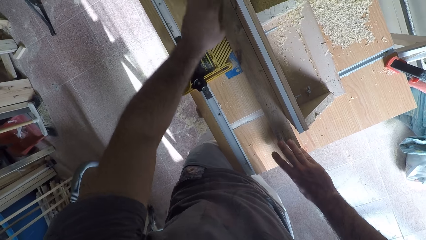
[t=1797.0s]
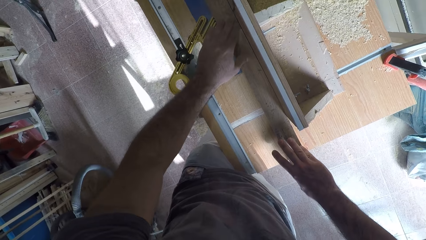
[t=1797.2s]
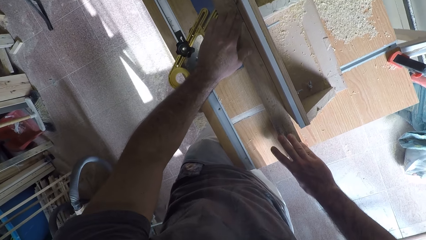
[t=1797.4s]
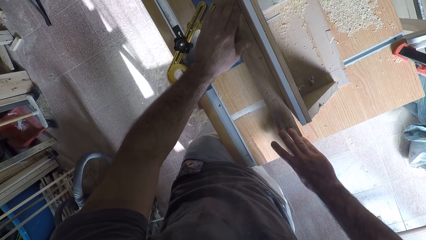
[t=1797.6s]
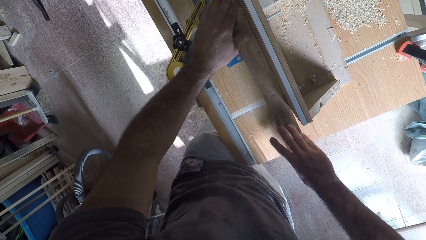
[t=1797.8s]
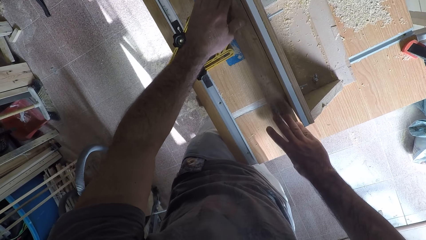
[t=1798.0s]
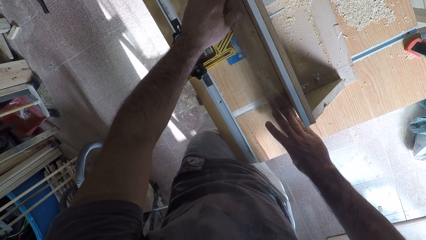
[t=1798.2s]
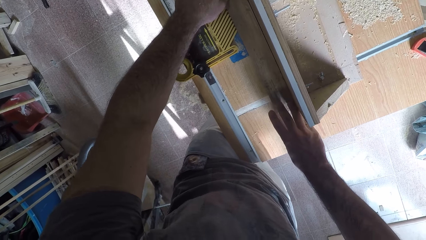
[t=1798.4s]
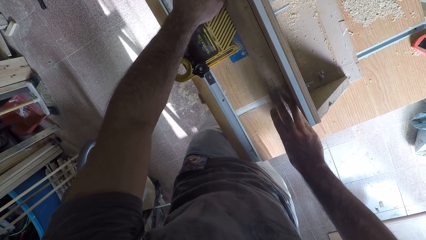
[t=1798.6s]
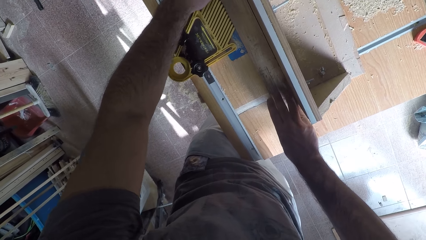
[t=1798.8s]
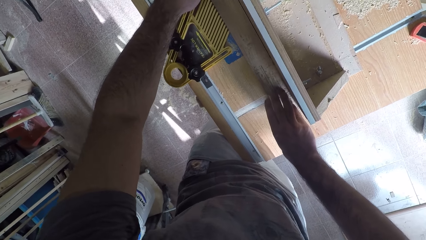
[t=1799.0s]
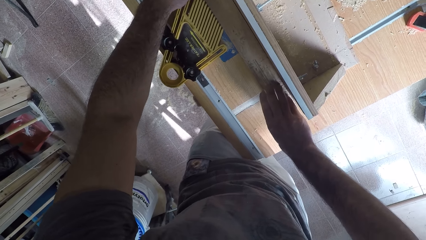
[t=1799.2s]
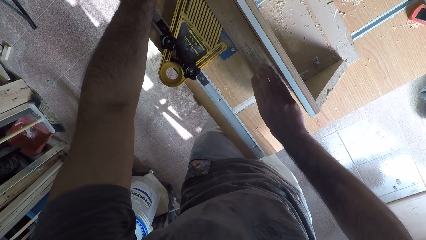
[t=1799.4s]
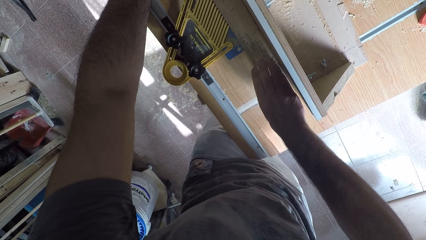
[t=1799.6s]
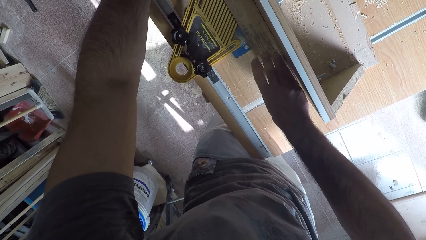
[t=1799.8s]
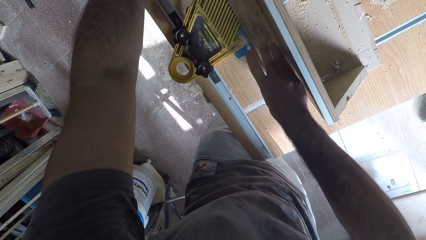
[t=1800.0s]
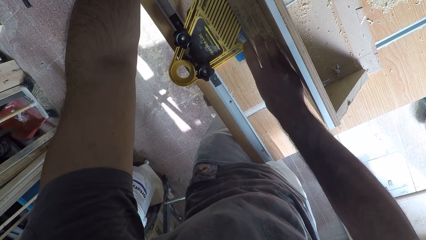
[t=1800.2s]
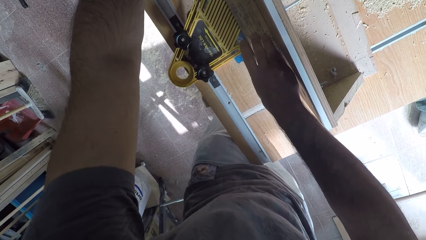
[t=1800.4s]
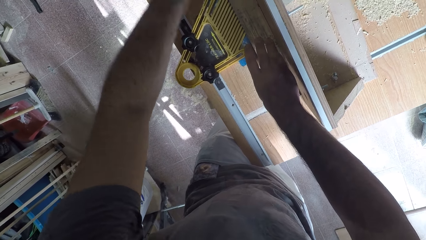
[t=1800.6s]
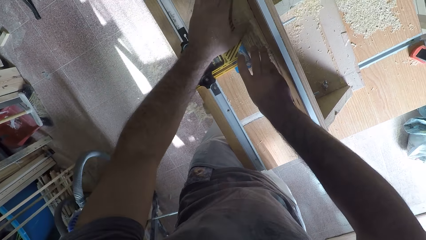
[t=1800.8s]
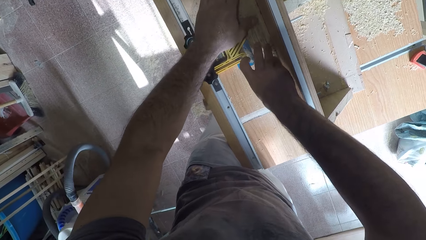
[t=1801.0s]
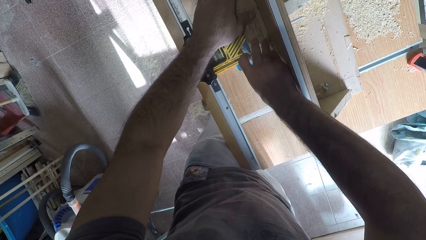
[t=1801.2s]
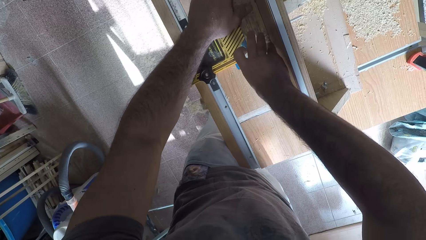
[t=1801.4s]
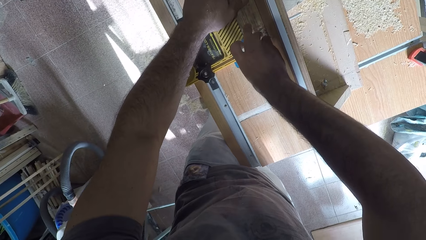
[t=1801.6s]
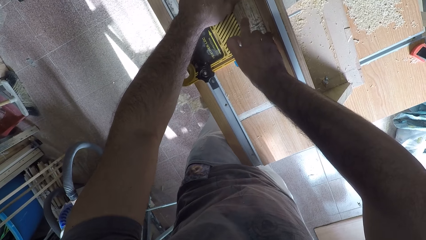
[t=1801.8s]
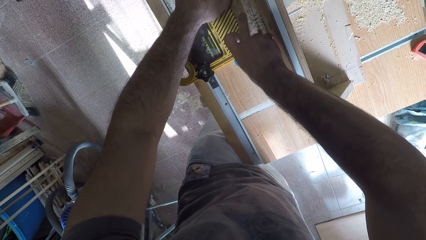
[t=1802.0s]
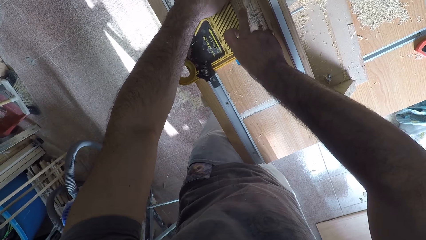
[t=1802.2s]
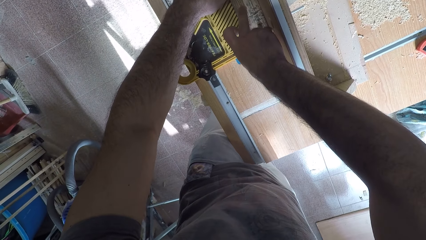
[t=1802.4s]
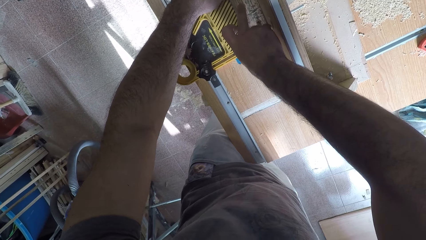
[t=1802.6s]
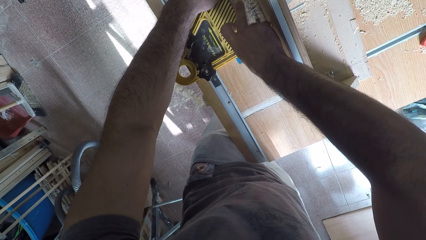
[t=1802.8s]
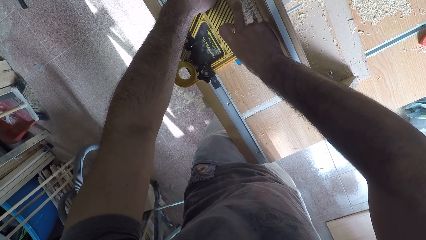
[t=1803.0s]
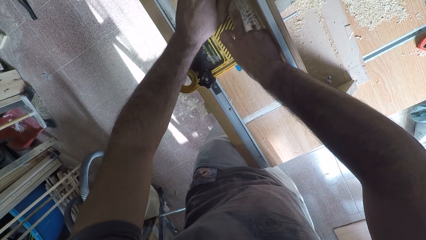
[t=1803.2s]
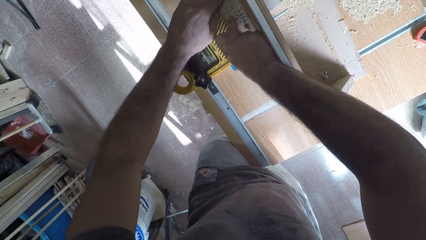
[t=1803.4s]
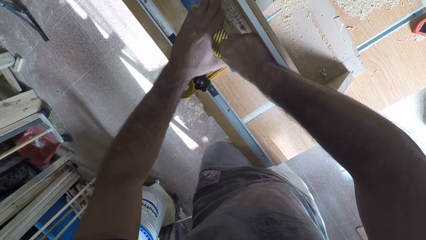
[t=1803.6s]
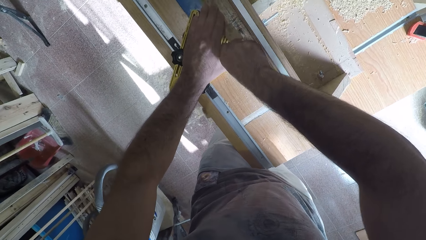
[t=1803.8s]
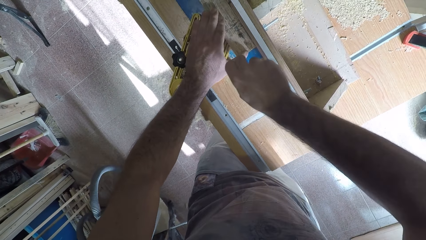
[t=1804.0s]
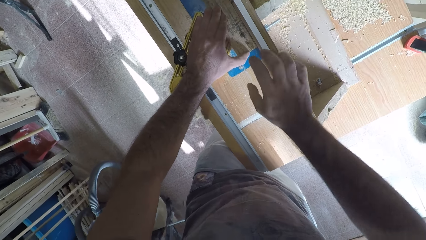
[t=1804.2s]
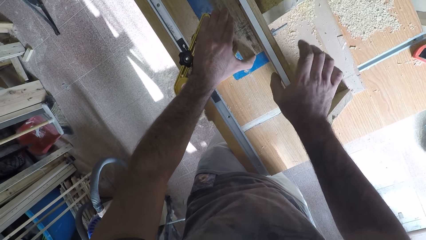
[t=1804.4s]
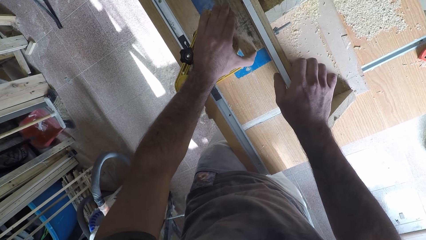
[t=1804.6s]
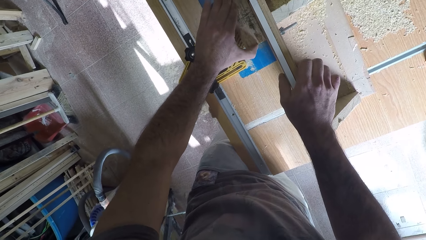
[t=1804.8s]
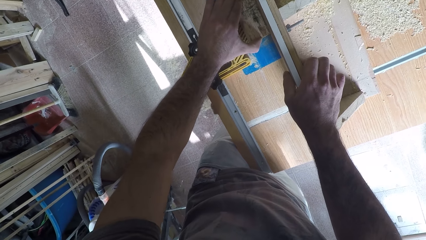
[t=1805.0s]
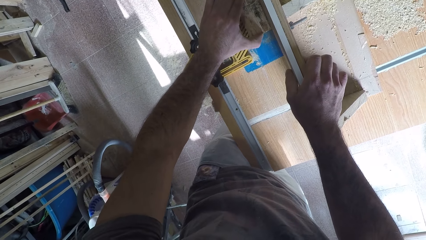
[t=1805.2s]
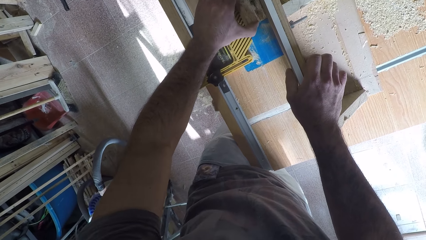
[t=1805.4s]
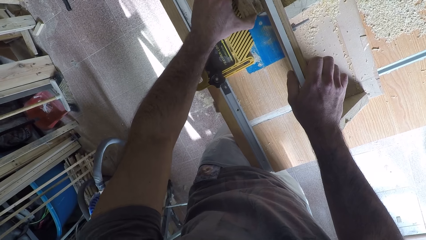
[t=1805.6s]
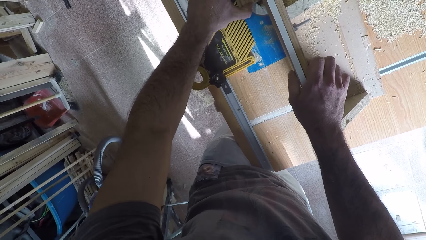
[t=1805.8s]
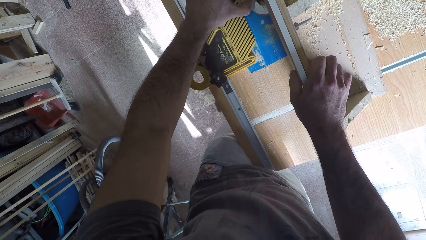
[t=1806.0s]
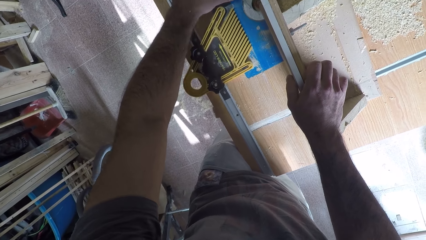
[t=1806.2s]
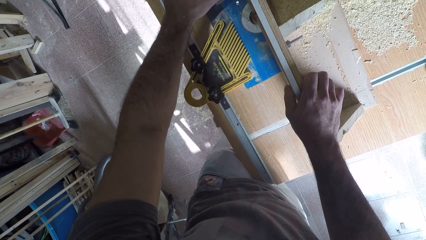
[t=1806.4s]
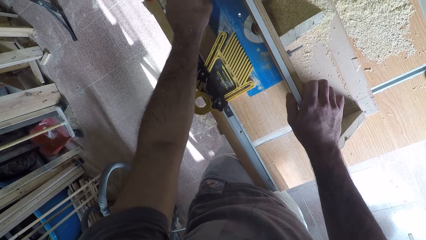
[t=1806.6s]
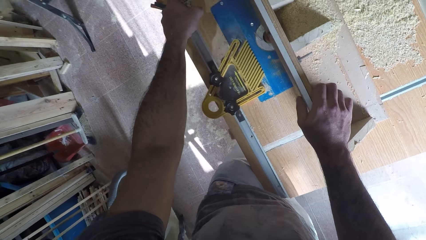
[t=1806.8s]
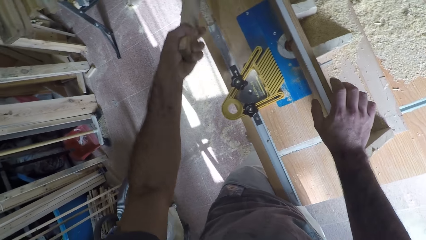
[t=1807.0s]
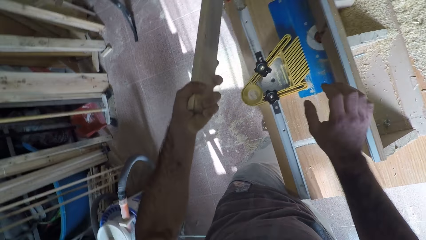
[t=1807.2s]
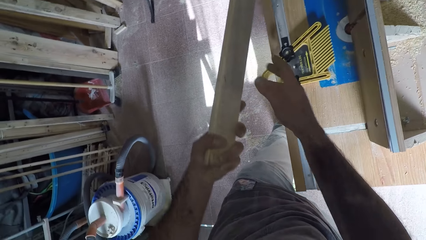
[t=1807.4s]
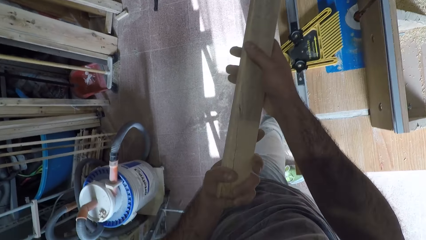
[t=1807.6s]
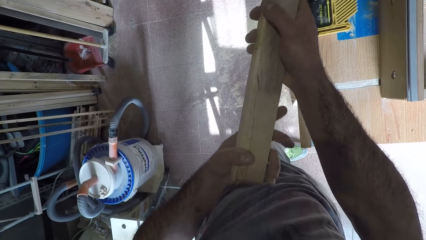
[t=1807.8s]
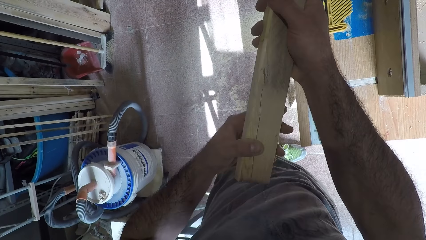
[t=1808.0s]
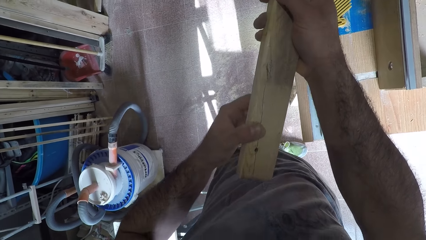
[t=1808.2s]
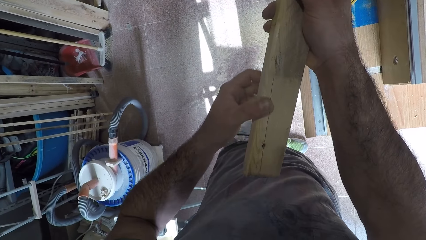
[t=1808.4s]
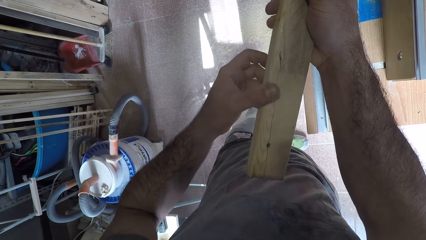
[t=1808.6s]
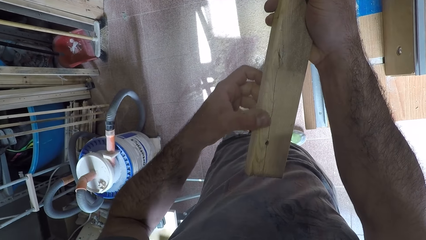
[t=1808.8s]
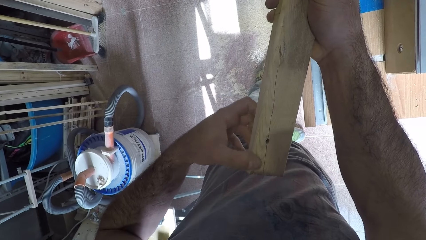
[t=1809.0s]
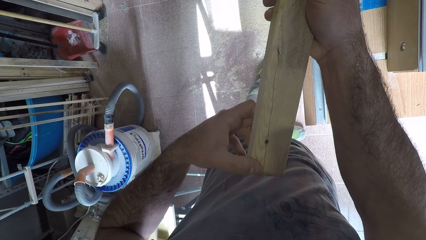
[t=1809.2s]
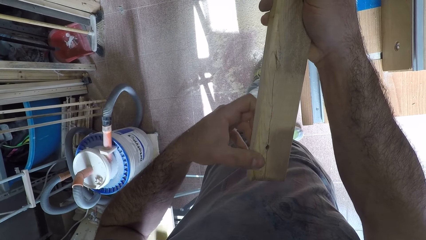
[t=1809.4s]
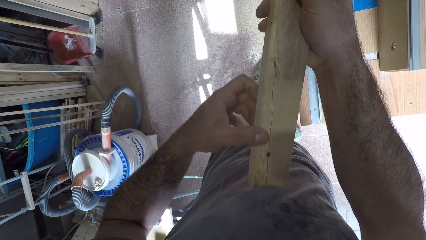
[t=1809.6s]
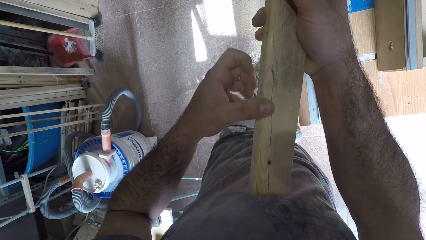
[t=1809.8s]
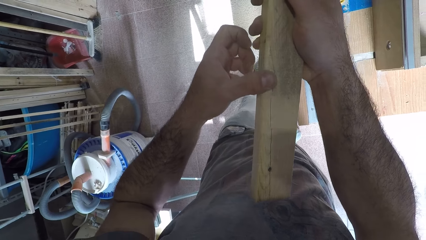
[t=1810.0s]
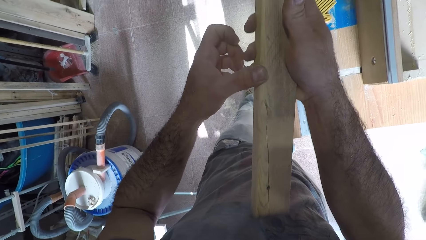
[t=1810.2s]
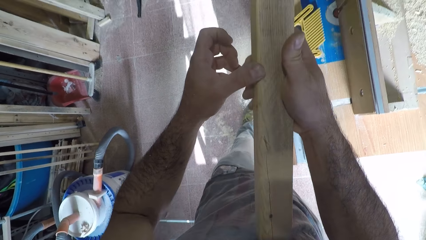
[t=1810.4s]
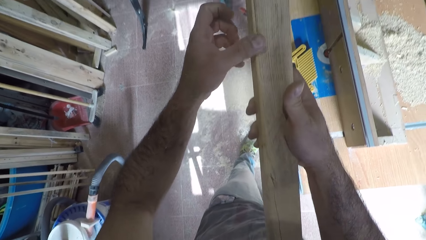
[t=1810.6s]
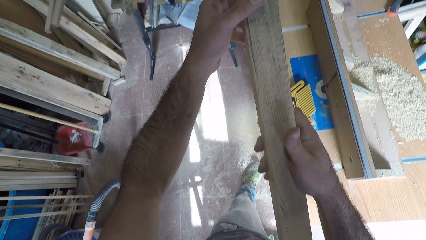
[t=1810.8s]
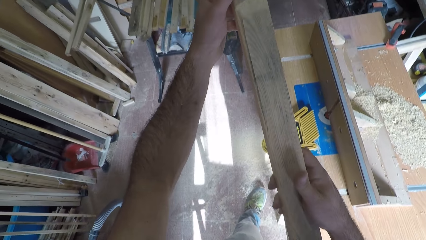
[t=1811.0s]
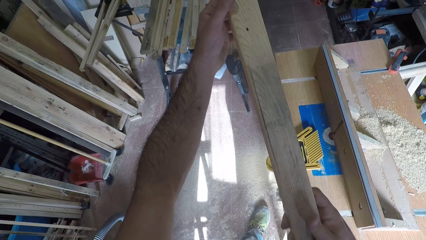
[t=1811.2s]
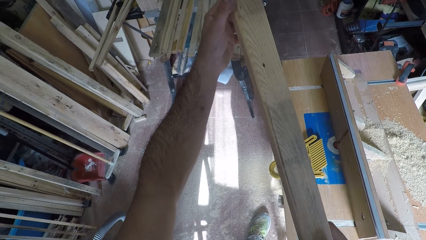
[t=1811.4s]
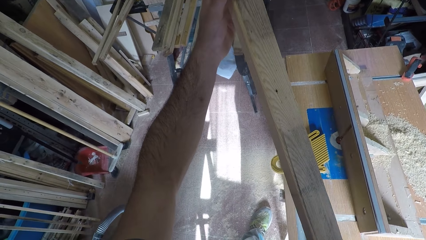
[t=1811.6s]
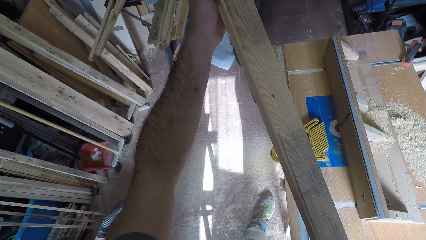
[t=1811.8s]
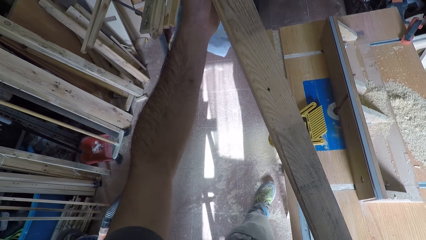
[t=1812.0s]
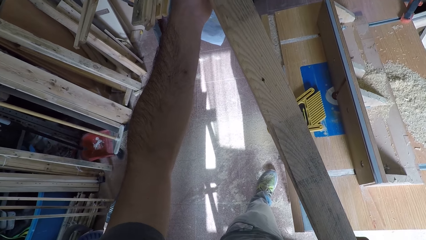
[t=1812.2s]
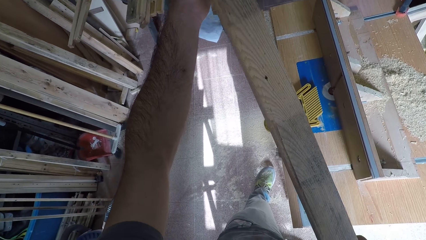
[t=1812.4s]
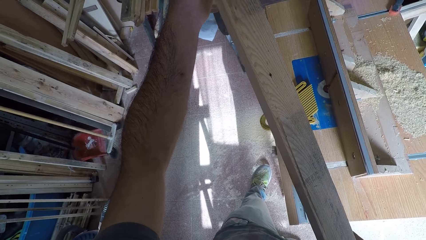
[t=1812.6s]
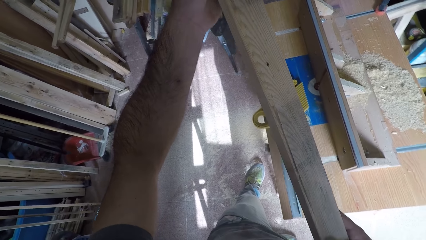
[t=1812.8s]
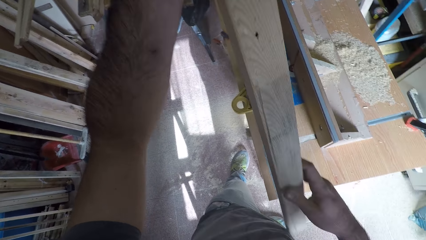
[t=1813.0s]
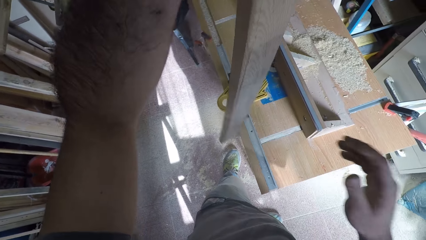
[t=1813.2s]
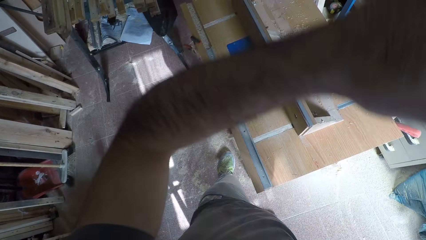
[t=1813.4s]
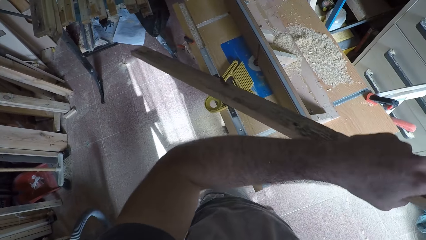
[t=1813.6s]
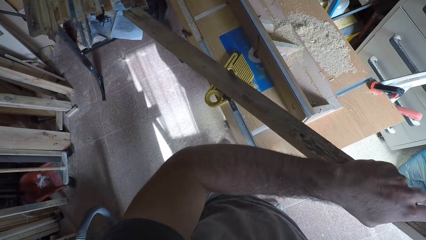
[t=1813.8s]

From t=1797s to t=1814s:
The camera wearer holds the wood with his hand. He takes the wood off the circular saw machine with his left hand. He holds the wood with both his hands. He feels the surface of the wood with his left hand. He rubs the wood.
